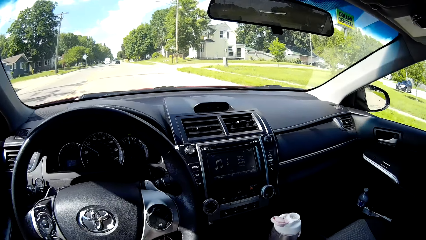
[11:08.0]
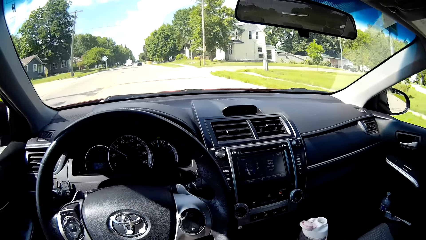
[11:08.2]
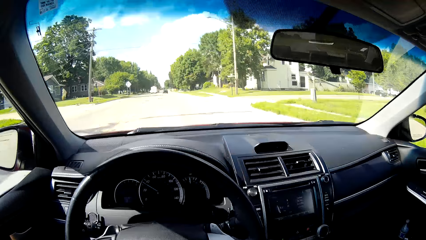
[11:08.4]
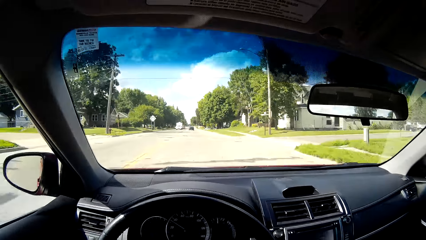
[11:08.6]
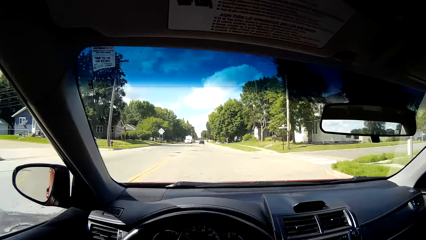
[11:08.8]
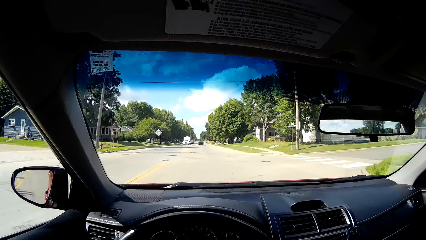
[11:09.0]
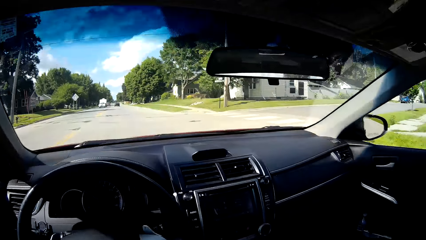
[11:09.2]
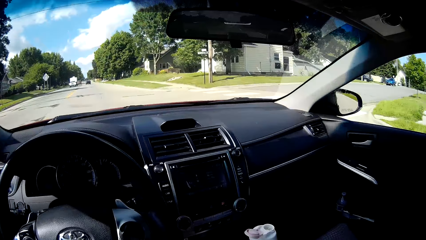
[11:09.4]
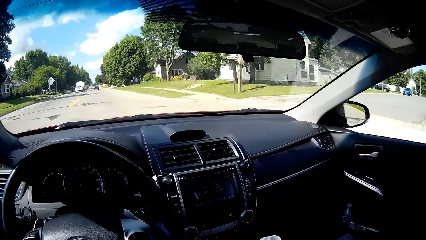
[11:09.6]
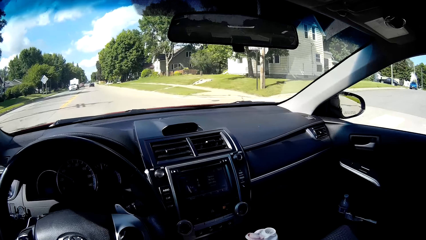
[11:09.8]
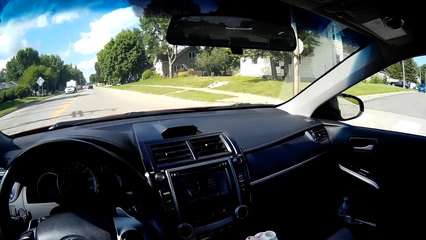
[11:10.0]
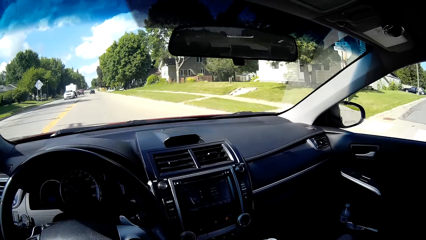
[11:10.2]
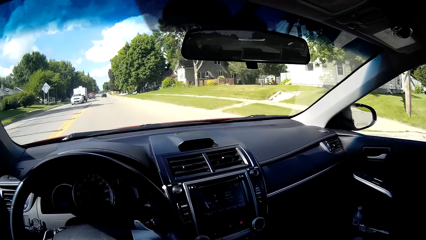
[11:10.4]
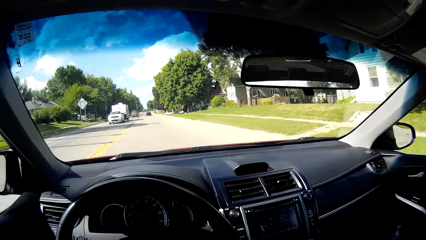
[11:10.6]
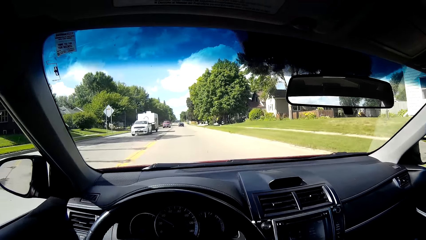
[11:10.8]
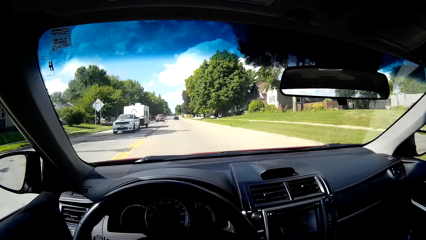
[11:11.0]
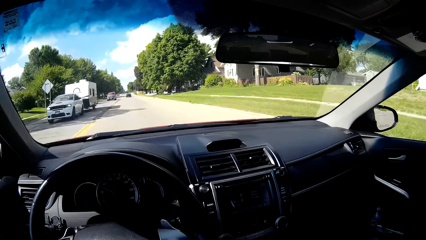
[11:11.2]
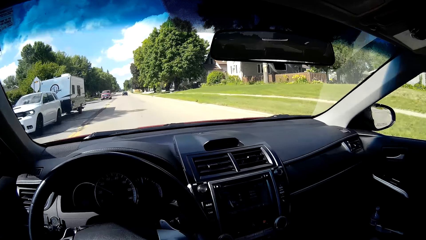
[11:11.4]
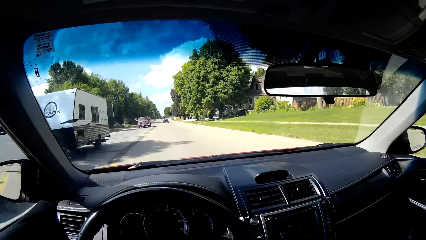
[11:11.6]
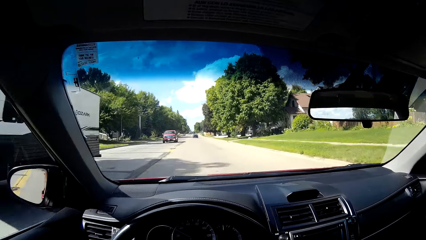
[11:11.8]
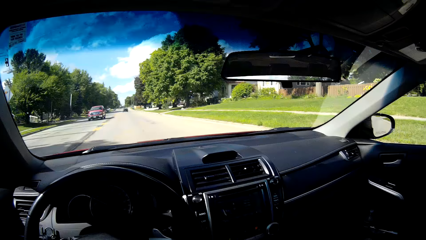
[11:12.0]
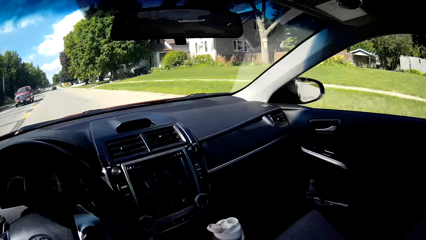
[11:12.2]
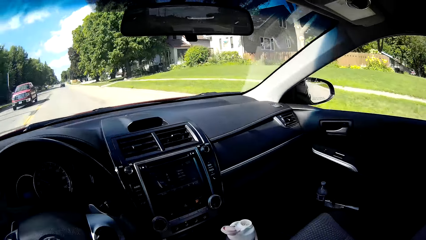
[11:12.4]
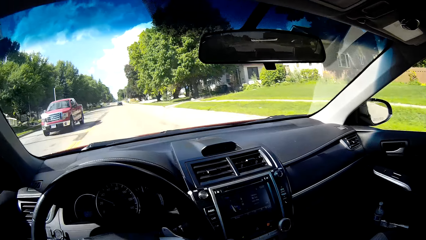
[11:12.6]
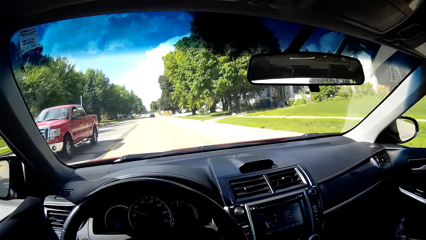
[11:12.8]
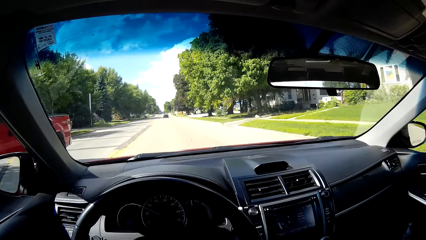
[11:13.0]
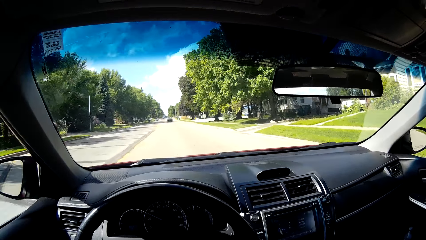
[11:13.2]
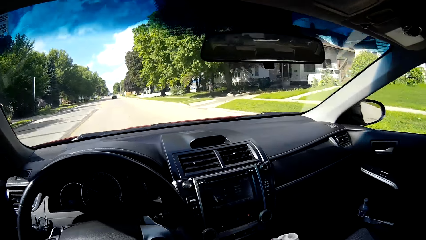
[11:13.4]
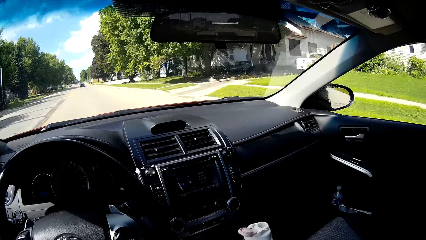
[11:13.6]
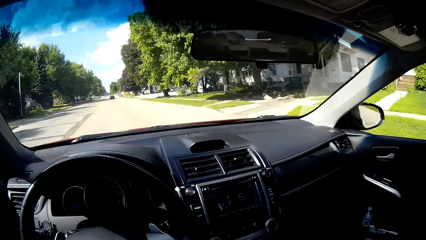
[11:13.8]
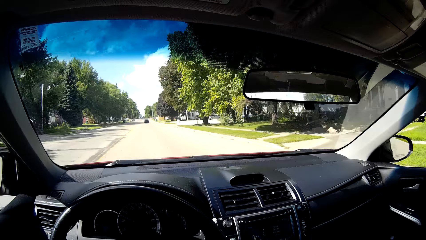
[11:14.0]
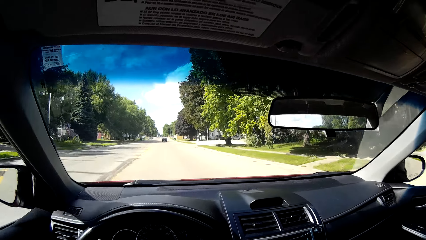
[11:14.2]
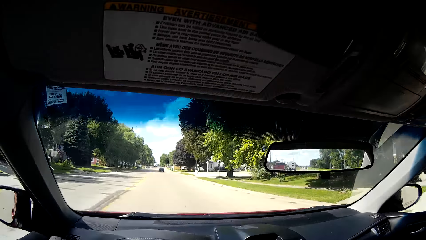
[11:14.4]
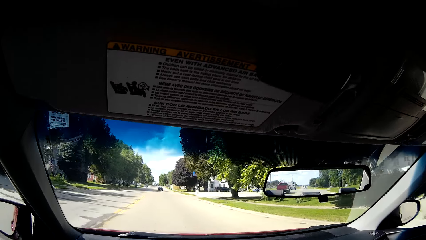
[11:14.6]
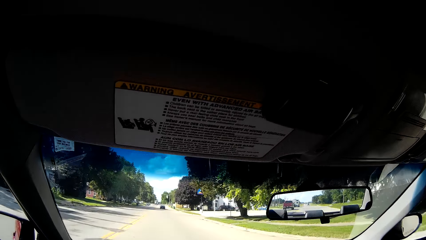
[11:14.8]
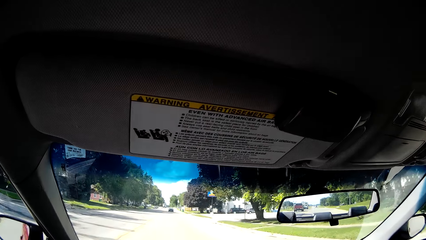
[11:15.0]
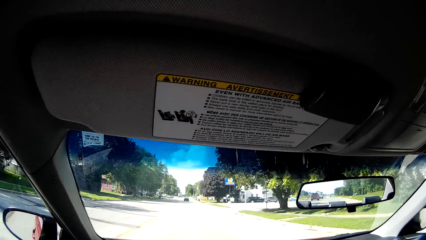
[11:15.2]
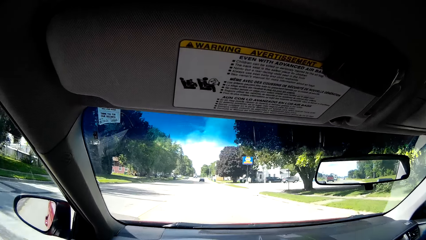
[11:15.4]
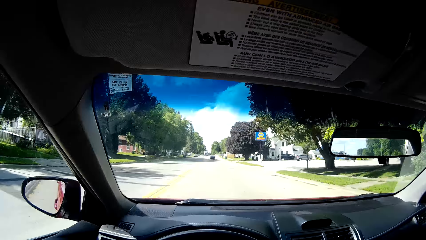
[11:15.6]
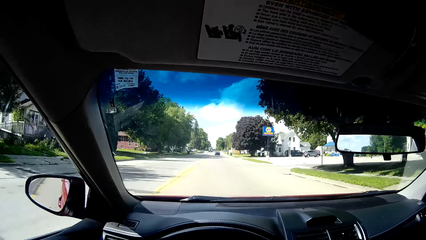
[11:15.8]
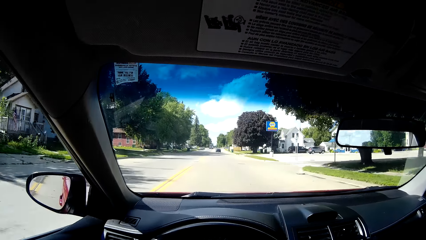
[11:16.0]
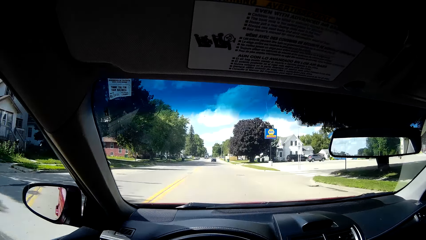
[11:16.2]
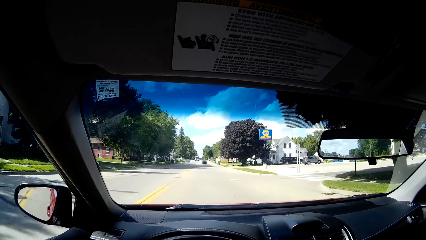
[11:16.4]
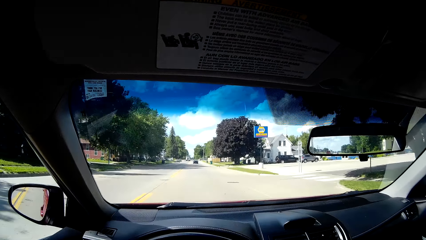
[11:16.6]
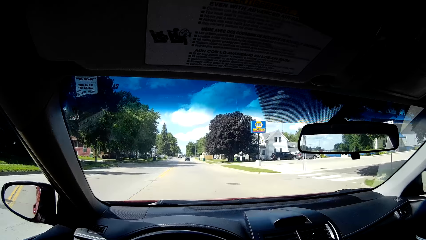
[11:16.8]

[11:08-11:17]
The camera wearer looks around the car. They drive the car.

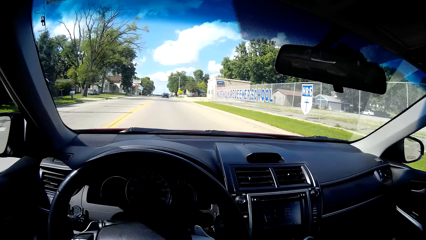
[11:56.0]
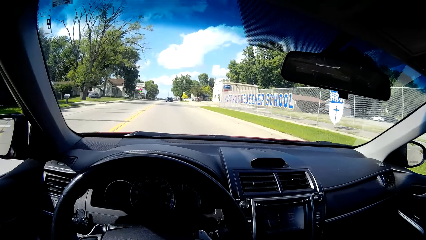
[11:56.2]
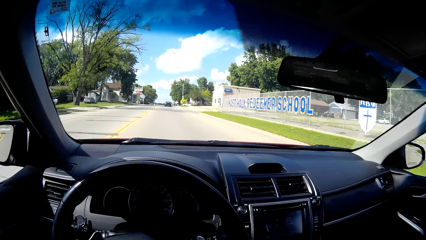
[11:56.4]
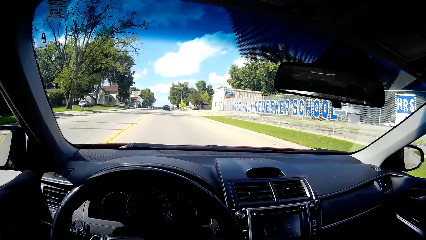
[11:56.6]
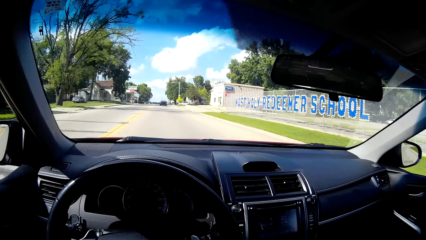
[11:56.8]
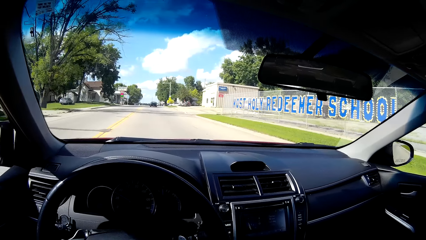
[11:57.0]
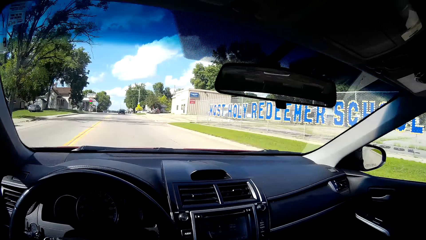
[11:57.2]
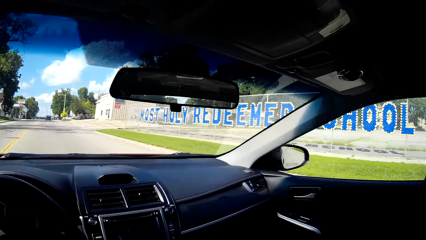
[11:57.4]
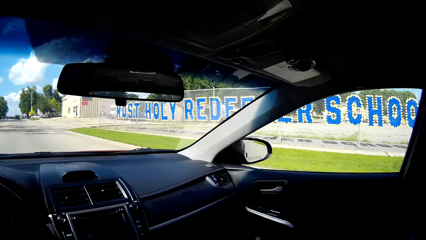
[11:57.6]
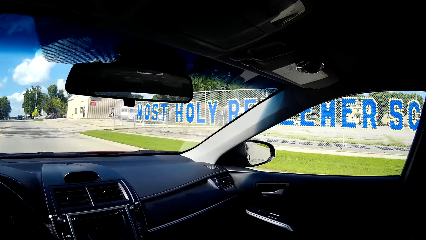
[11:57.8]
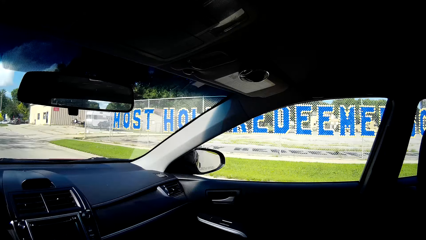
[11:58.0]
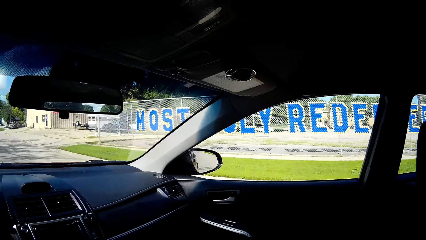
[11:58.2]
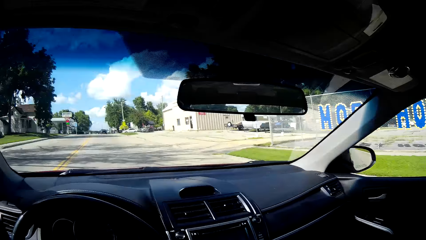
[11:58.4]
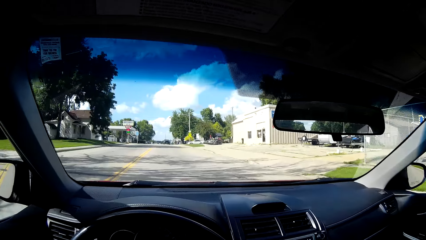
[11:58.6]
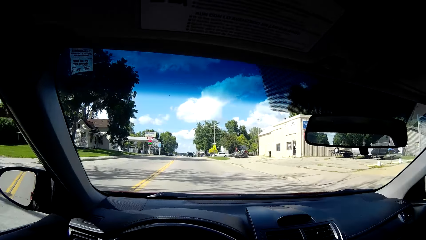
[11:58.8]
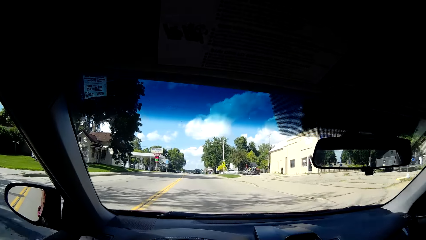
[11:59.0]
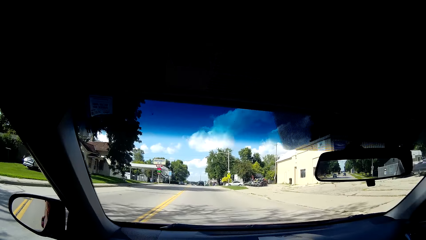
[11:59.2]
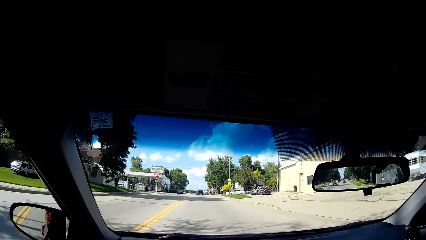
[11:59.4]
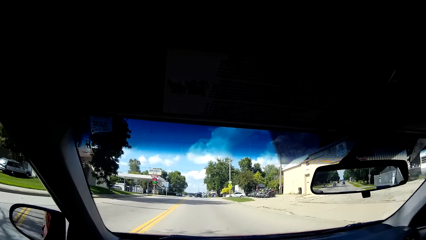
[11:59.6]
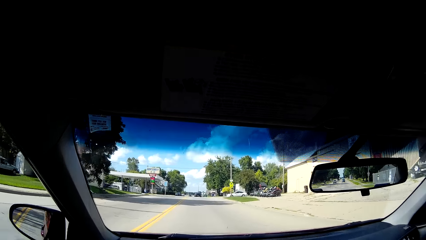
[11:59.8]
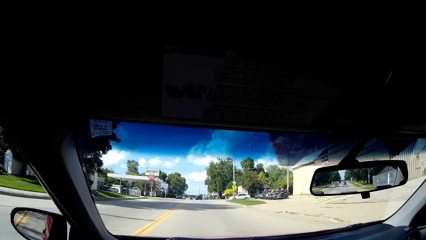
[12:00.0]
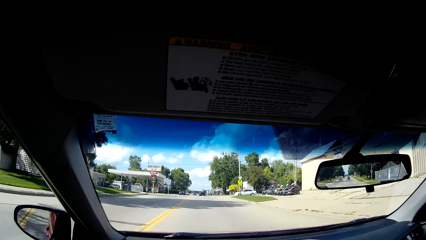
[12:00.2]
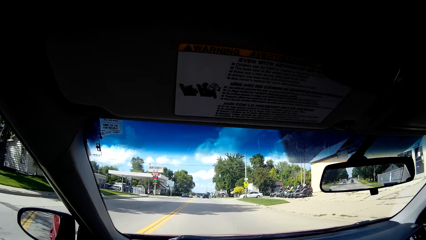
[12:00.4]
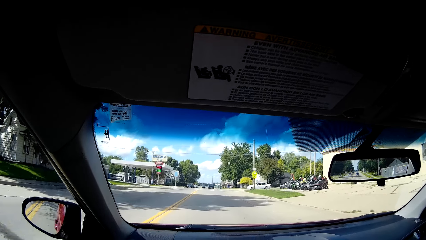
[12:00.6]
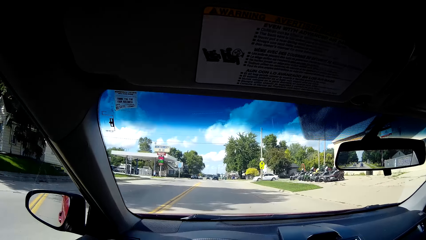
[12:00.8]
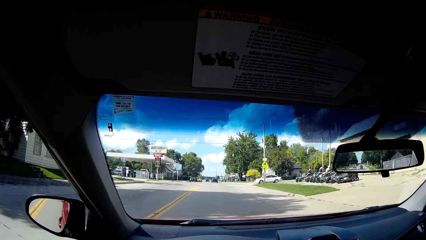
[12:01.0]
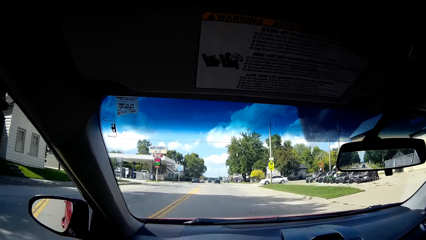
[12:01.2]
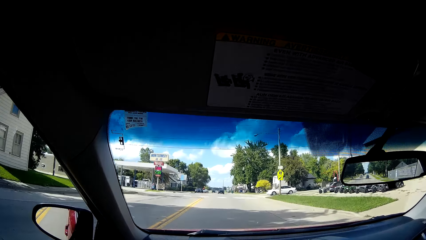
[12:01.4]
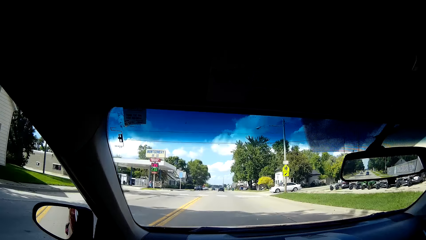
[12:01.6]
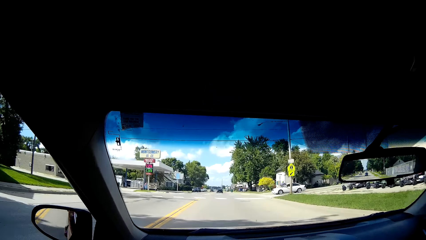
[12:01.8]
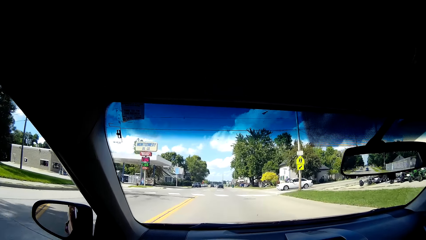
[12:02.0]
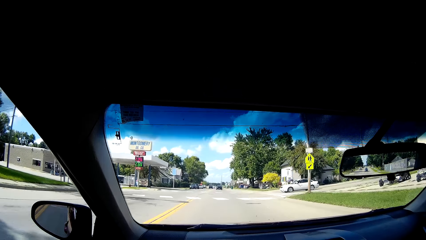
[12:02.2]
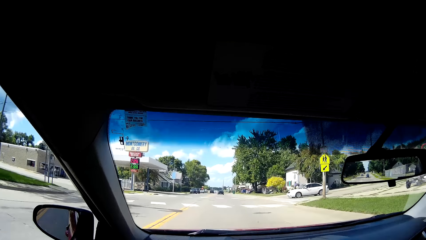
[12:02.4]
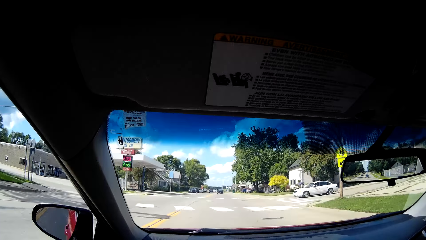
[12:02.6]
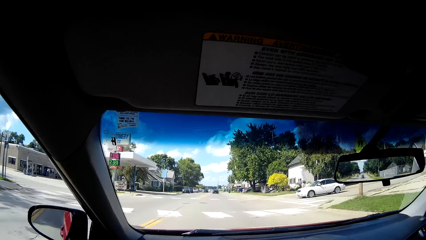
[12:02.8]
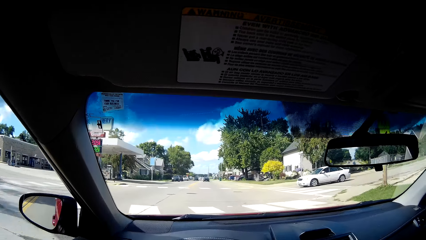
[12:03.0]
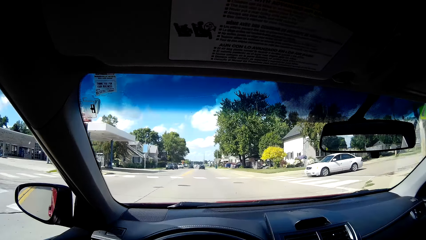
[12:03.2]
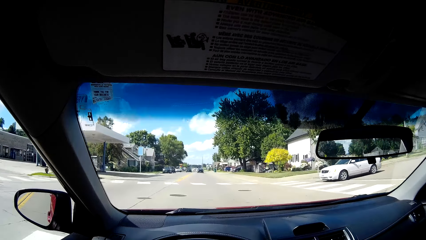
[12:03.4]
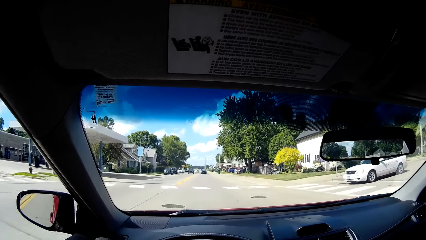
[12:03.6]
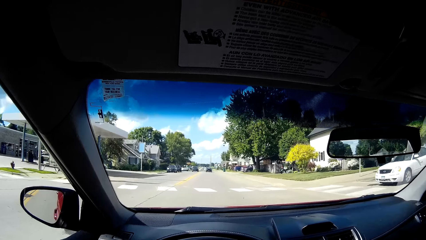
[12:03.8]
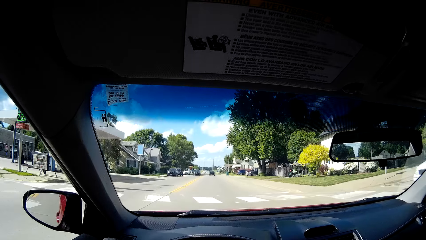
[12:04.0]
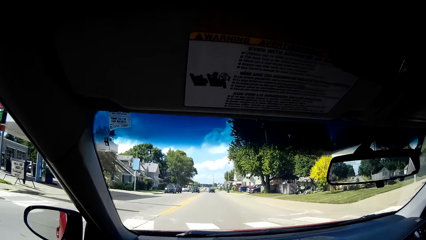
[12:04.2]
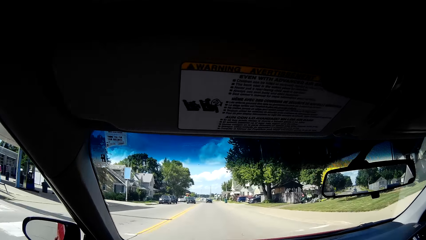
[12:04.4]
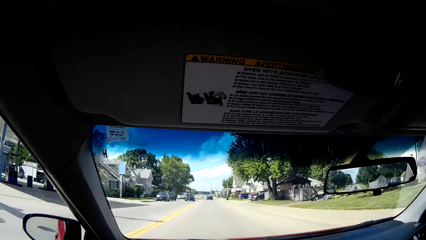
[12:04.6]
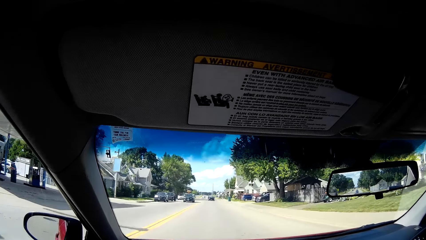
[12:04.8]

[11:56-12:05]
The camera wearer looks around the road. They drive the car.
